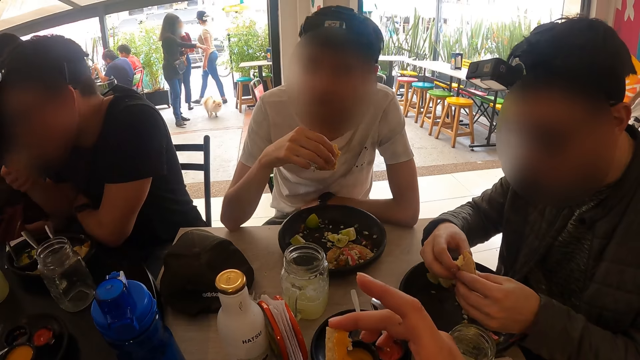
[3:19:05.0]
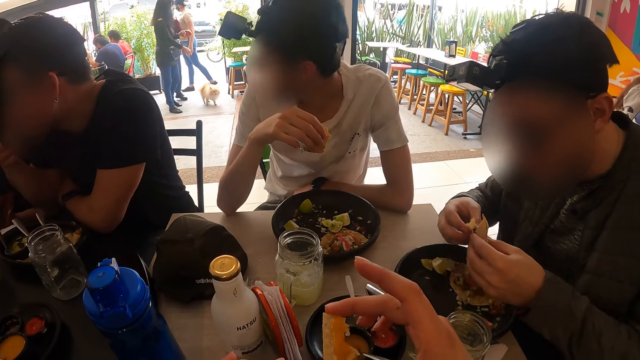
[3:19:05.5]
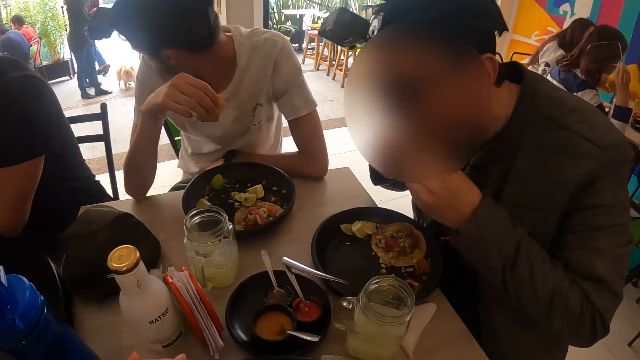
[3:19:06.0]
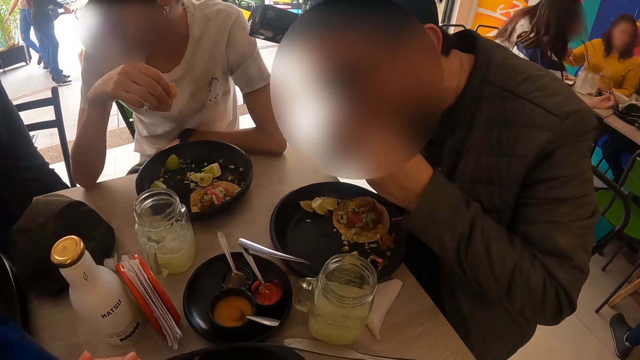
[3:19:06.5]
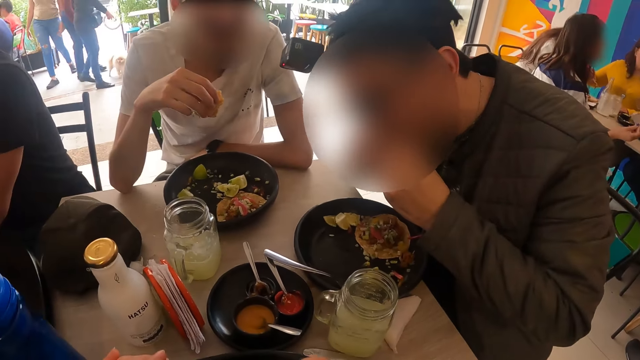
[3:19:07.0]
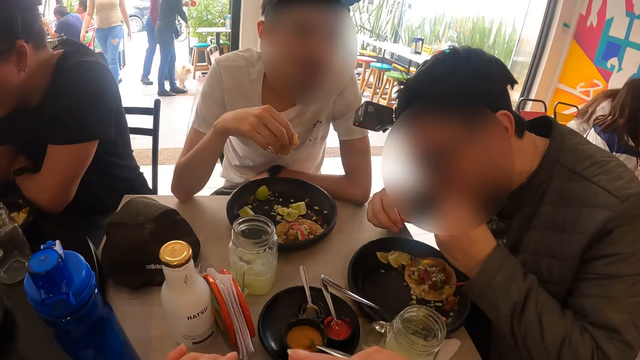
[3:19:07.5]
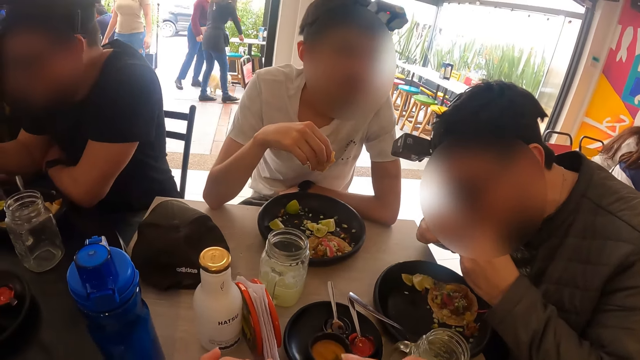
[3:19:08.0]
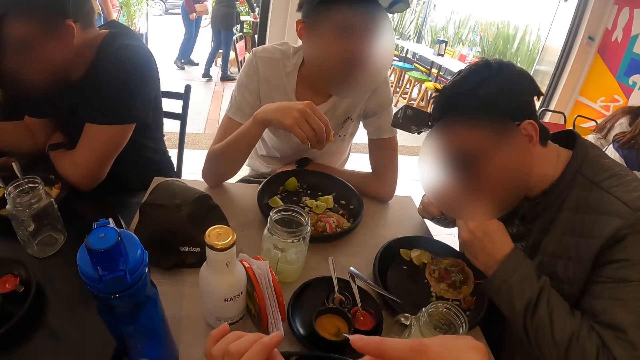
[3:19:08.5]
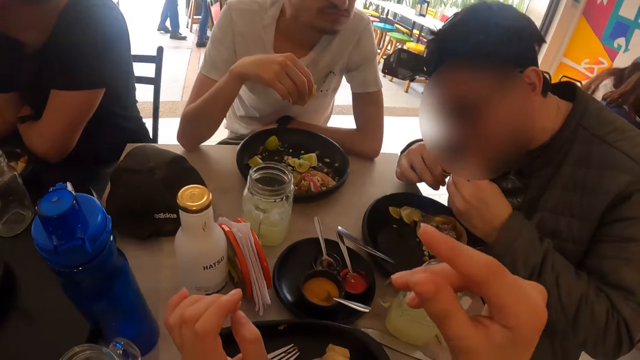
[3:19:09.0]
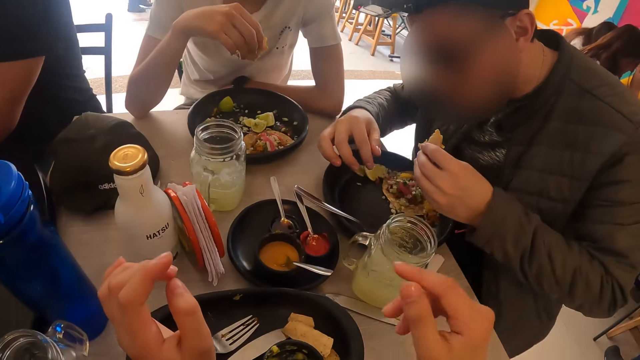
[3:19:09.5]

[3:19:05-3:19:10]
A man eats the chips in his right hand. The camera wearer eats the chip in her right hand. Another man eats from the taco in both hands.

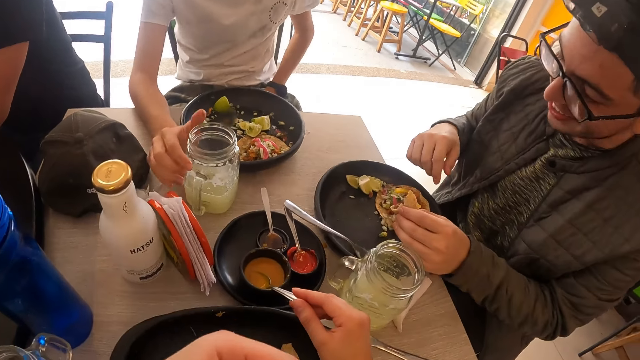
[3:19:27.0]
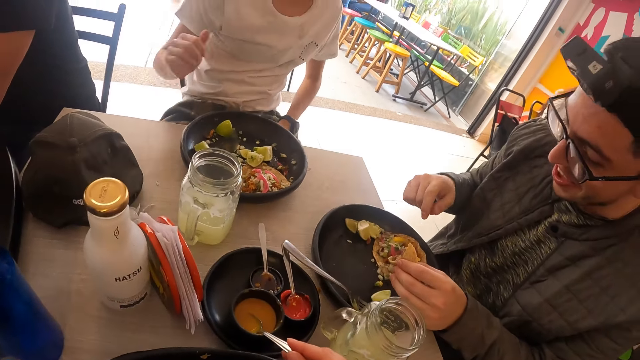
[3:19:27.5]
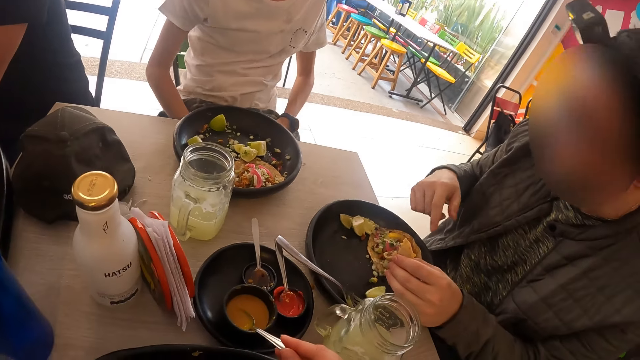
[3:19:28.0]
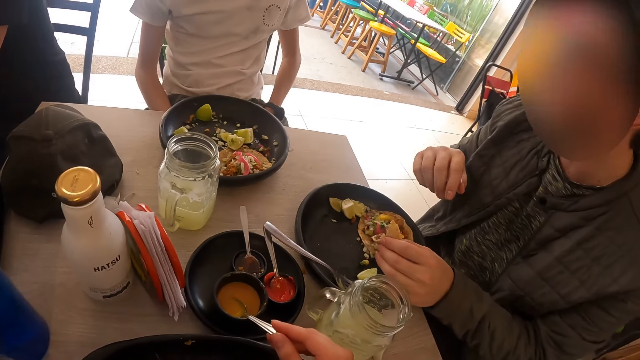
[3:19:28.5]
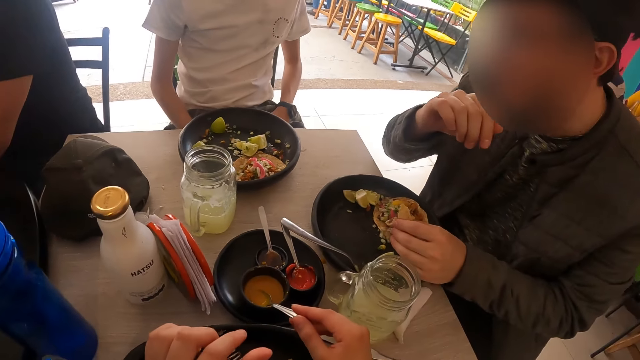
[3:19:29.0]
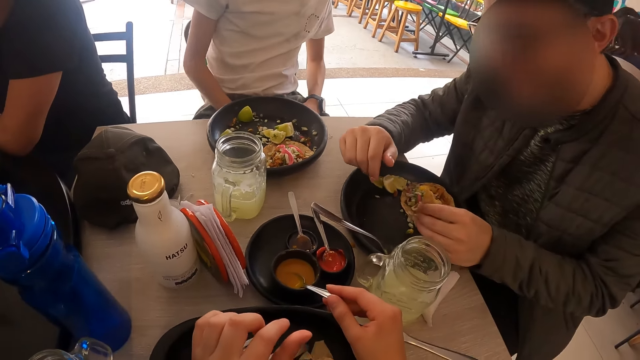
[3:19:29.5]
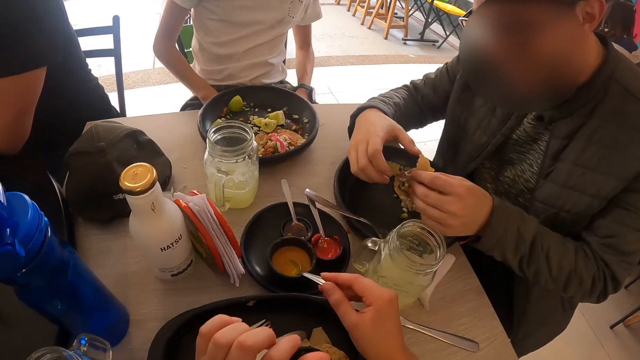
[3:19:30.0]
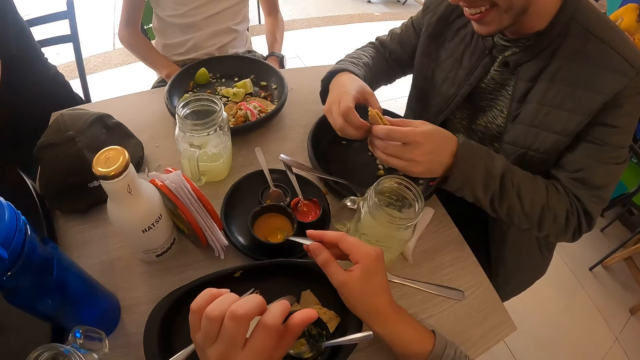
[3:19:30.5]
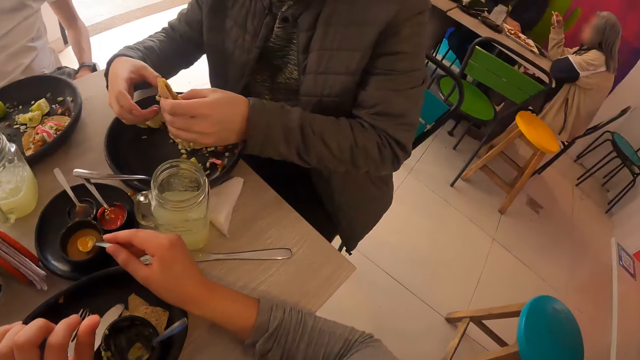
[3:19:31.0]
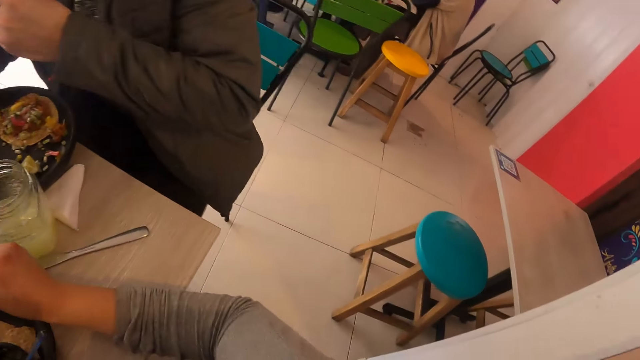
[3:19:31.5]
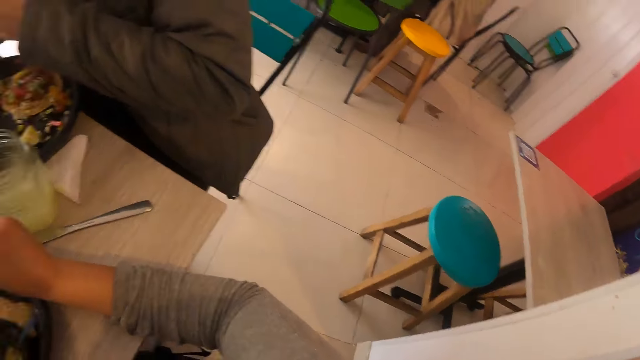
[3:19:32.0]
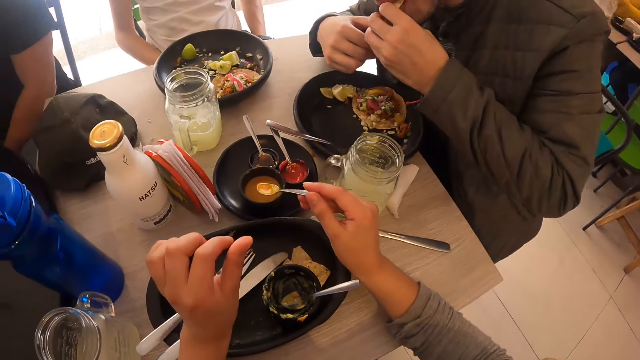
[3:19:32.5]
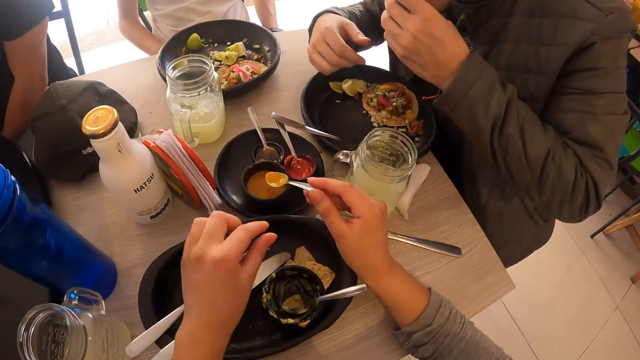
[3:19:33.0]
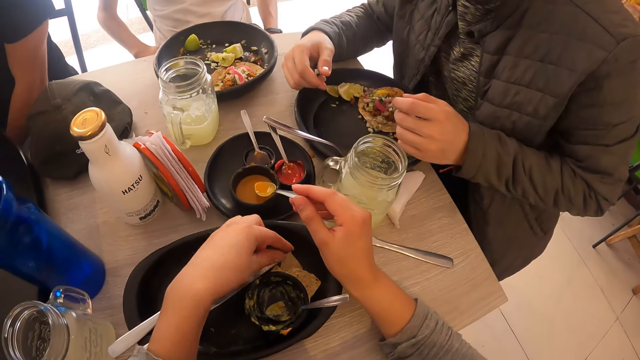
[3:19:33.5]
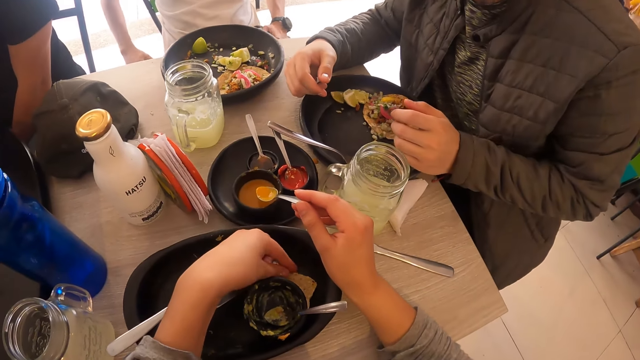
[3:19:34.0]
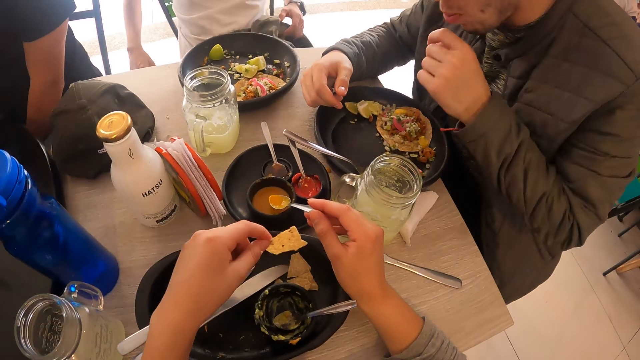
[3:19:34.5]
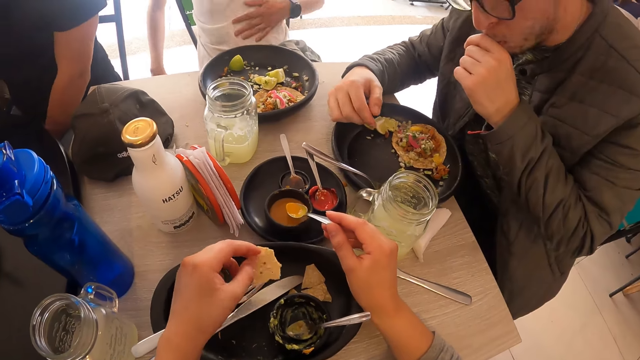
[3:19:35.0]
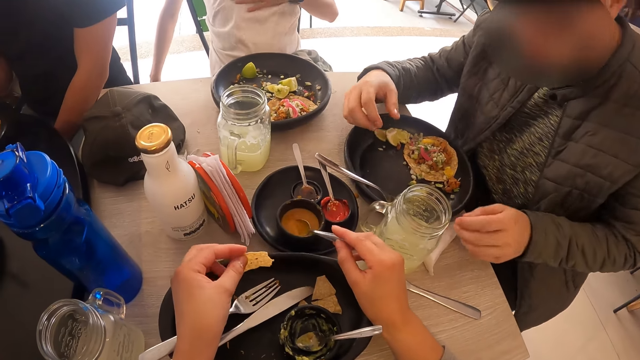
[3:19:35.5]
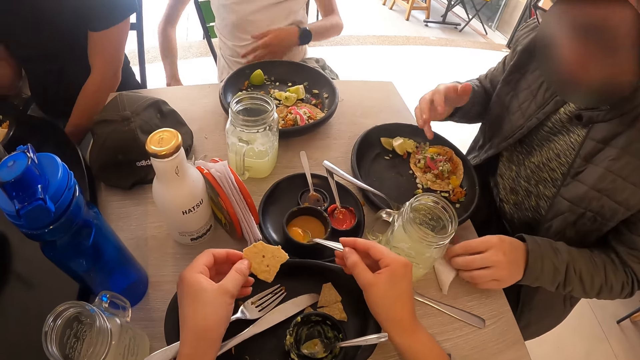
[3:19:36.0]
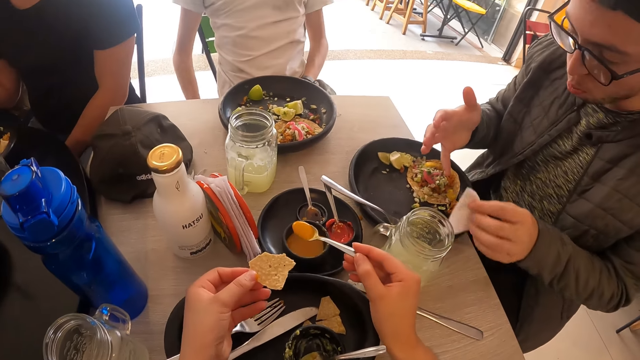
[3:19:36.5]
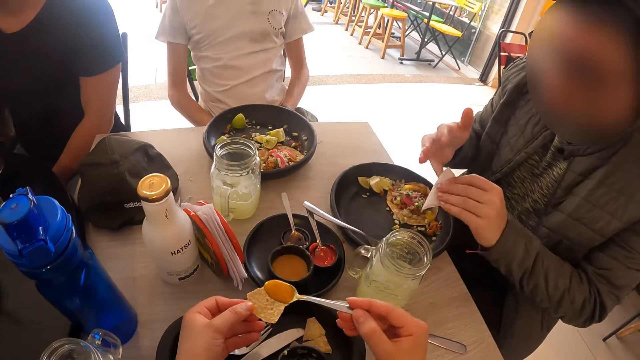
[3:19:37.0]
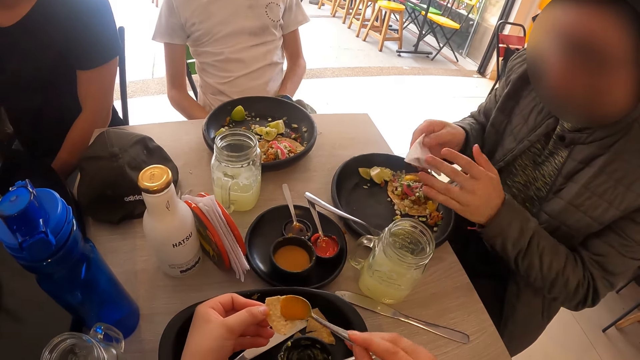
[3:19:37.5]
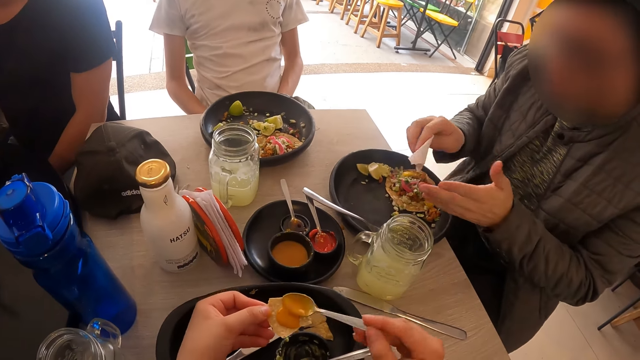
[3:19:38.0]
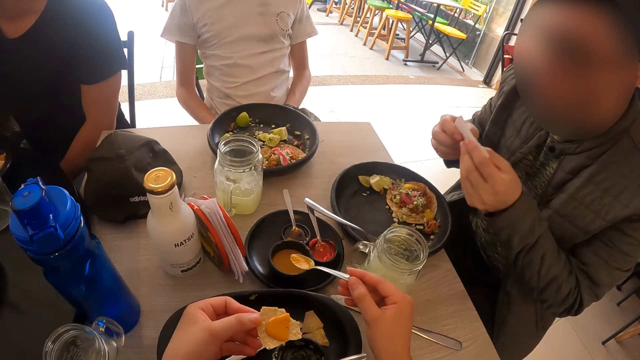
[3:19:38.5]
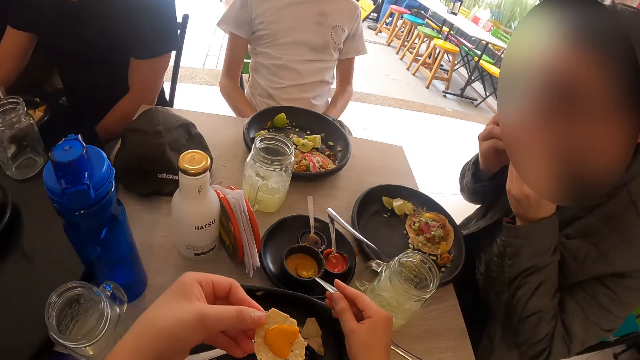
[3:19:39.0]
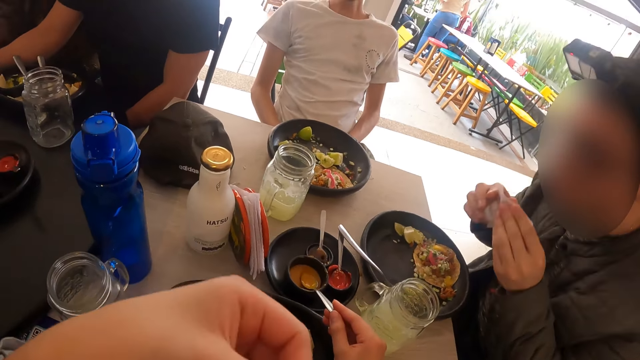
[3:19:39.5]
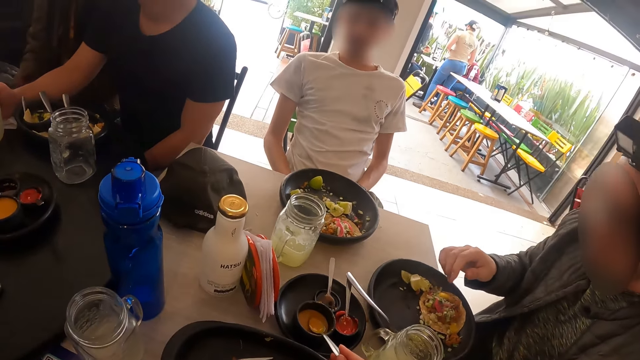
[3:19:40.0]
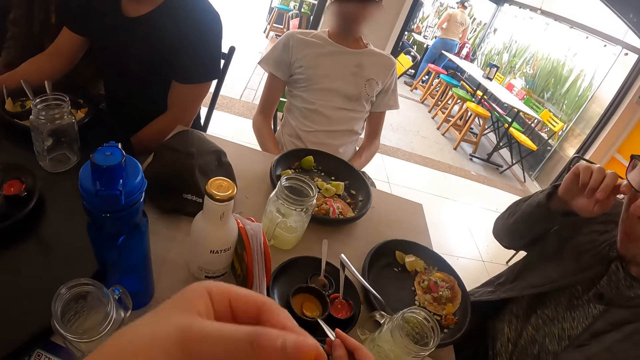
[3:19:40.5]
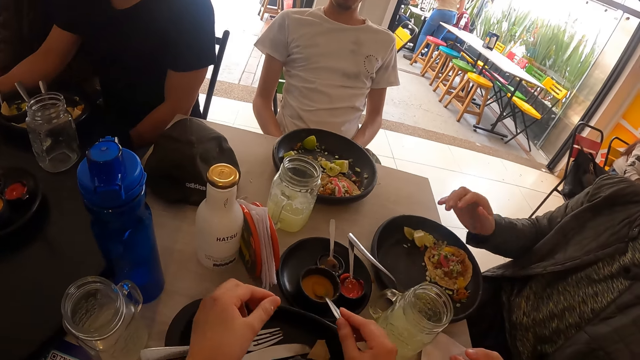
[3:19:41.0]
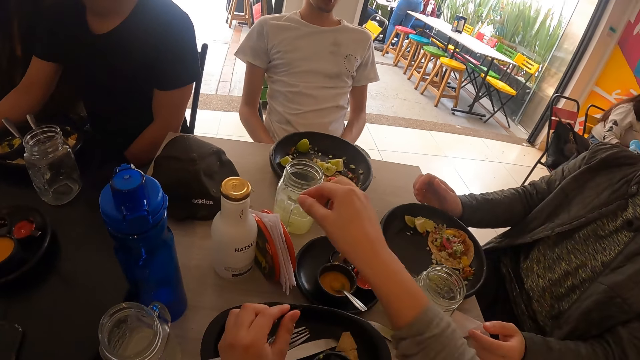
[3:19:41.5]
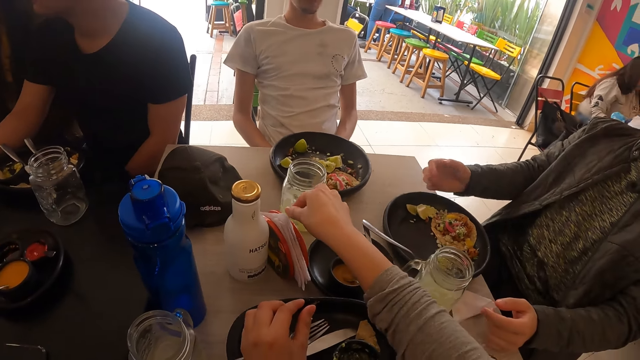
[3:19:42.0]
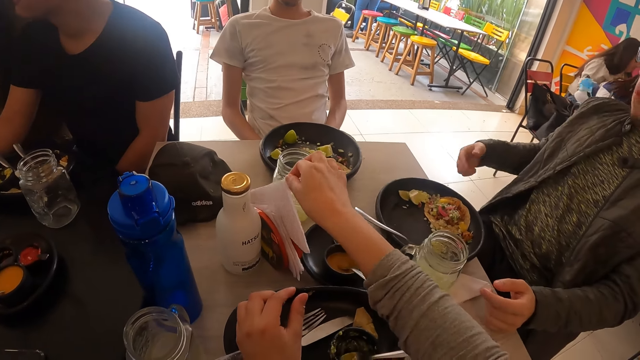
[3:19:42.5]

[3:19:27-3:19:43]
The camera wearer dips the spoon in the sauce. She eats the chip in her left hand. A man holds the taco with both hands. The man eats the taco in his left hand. The camera wearer picks a chip from the tray on the table with her left hand. Another man moves a jacket on his lap with his left hand. The camera wearer scoops curry sauce from the plate on the tray on the table with a spoon in her right hand. The first man picks a serviette from the table with his left hand. The first man wipes his right hand with the serviette in his left hand and passes the serviette in his left hand to his right hand. The camera wearer pours the curry sauce in the spoon in her right hand on the chip in her left hand. The first man wipes his left hand with the serviette in his right hand. The first man wipes his mouth with the serviette in both hands. The camera wearer holds the spoon in the plate of curry sauce on the tray on the table with her right hand. She dips the spoon in the sauce. She eats the chip in her left hand. She picks a serviette from a napkin holder with her right hand.
